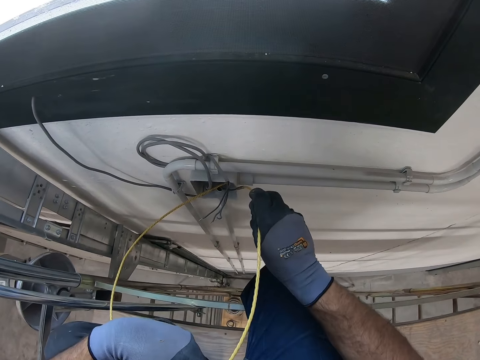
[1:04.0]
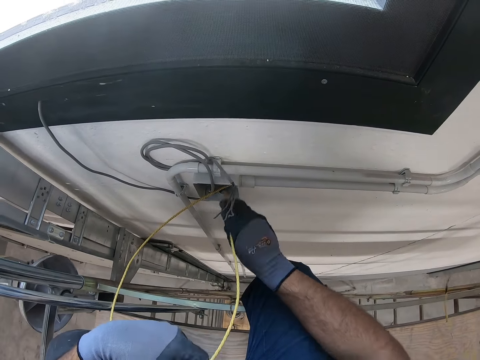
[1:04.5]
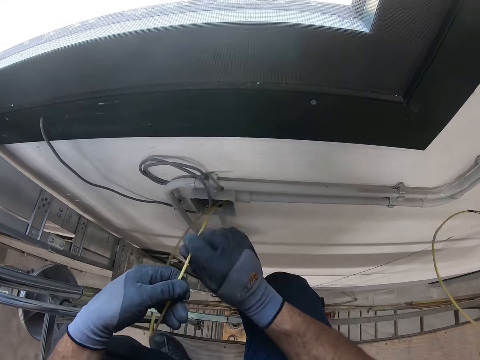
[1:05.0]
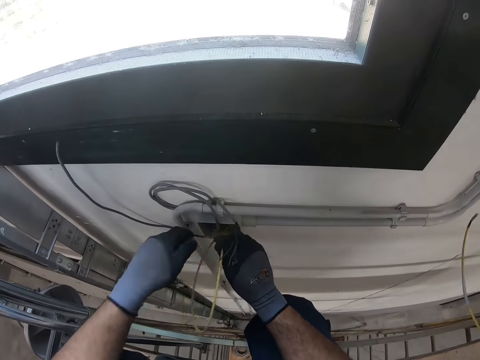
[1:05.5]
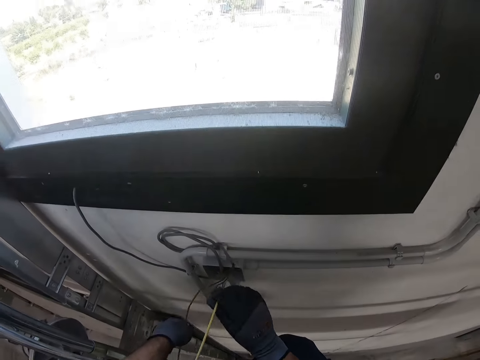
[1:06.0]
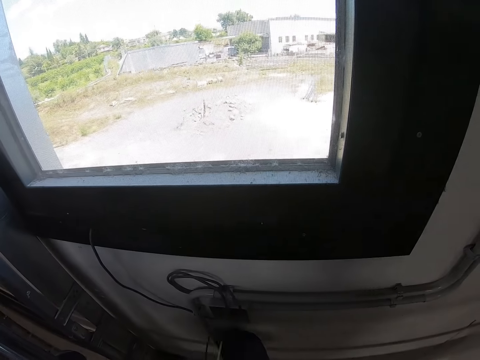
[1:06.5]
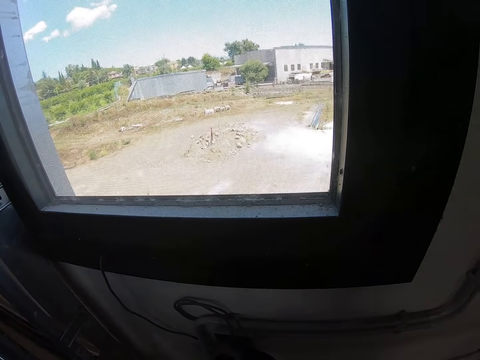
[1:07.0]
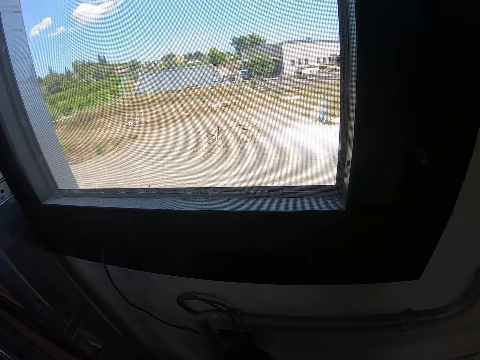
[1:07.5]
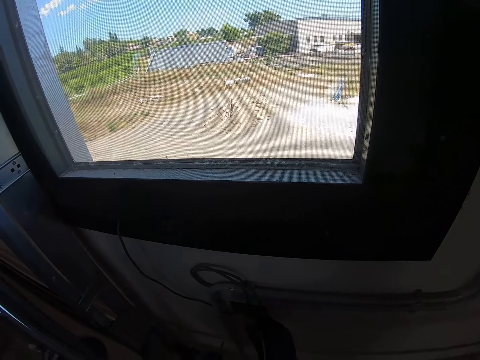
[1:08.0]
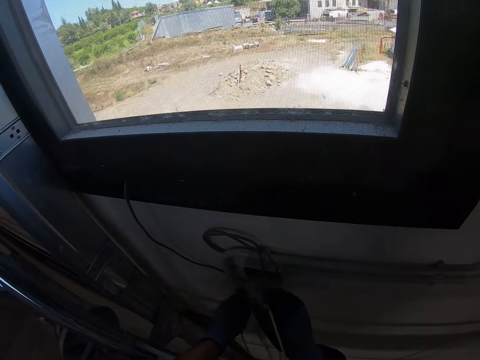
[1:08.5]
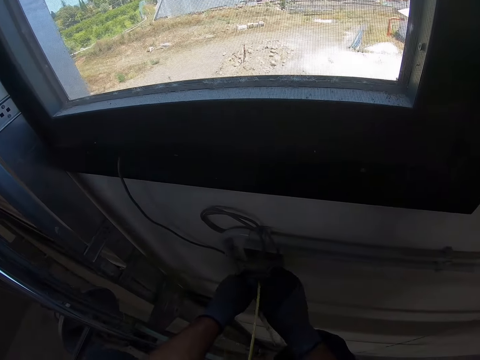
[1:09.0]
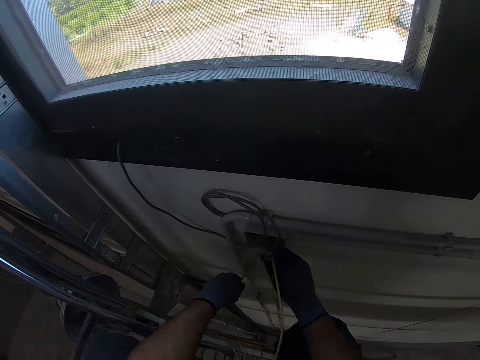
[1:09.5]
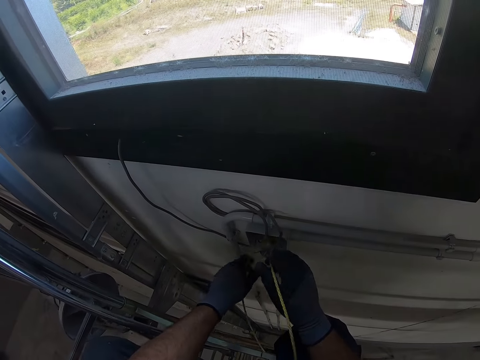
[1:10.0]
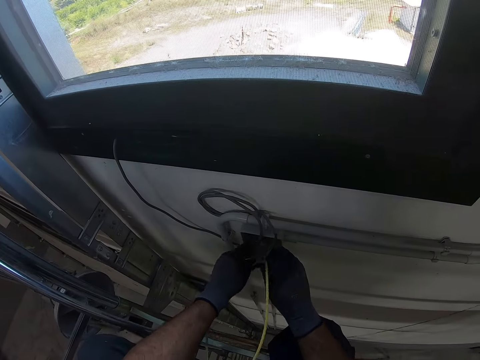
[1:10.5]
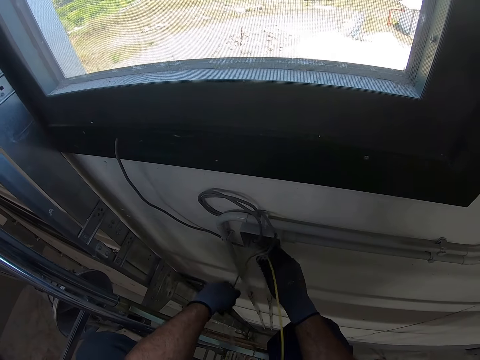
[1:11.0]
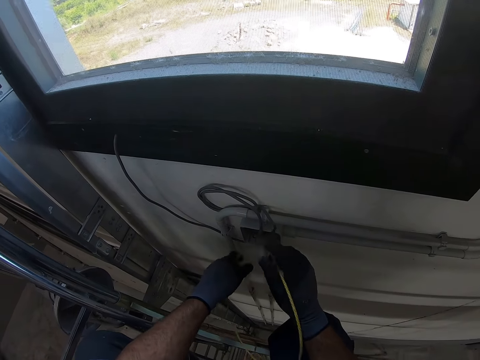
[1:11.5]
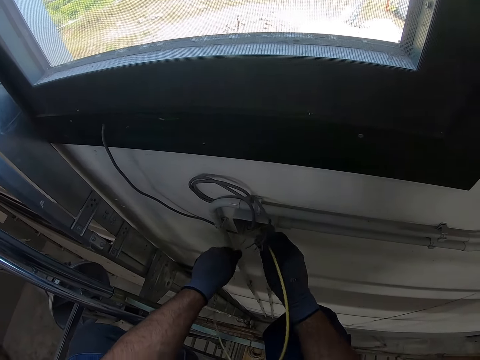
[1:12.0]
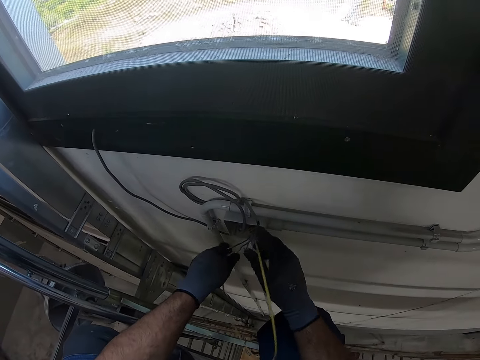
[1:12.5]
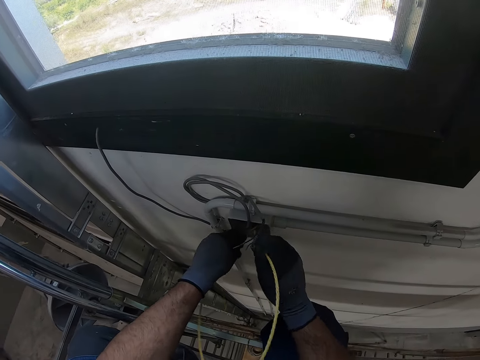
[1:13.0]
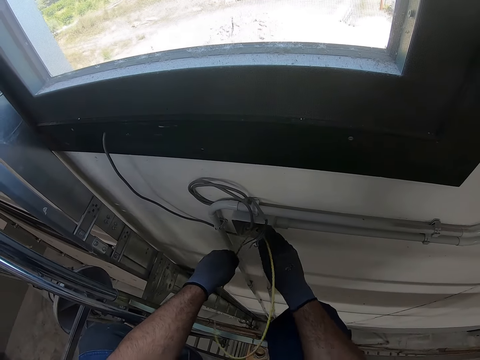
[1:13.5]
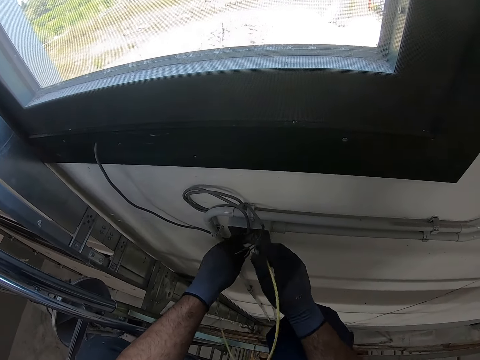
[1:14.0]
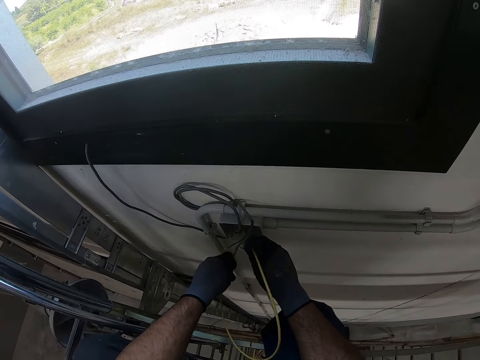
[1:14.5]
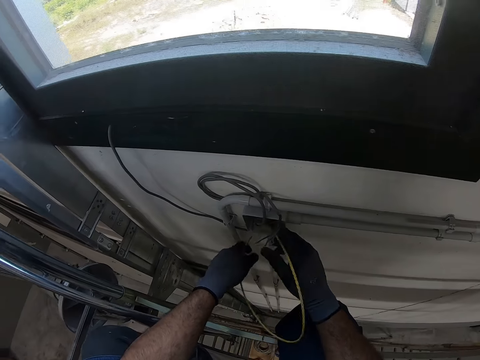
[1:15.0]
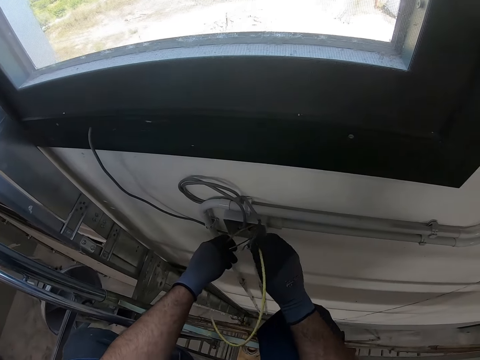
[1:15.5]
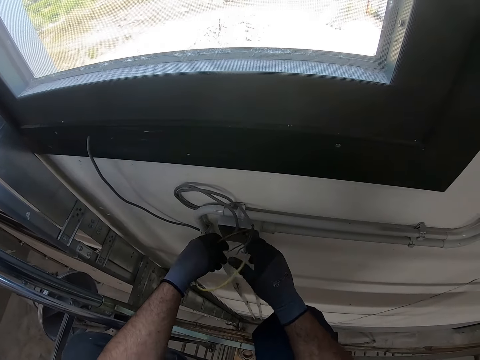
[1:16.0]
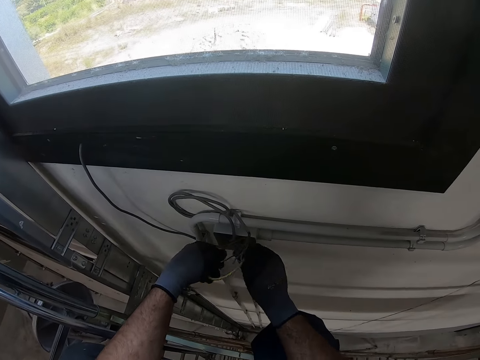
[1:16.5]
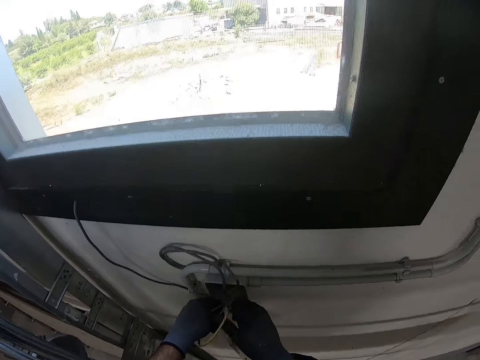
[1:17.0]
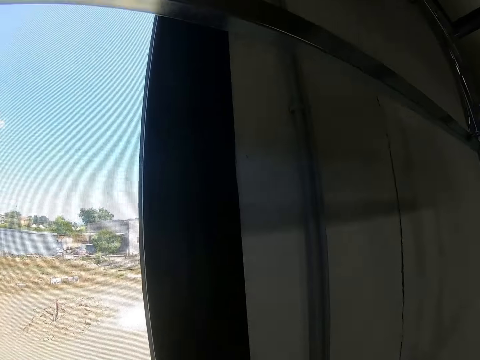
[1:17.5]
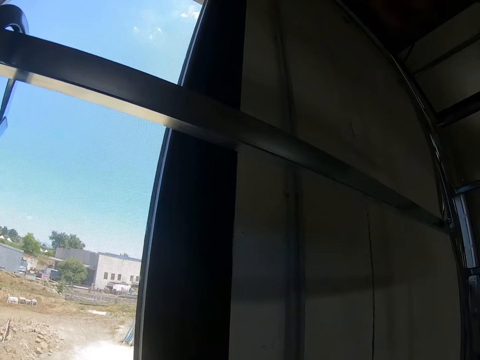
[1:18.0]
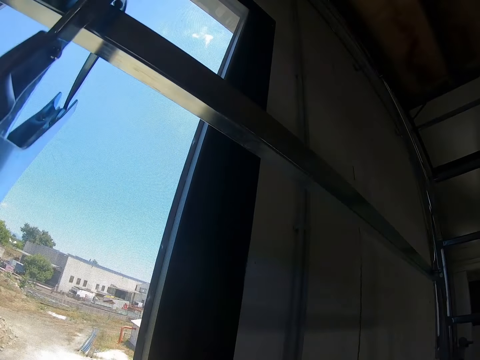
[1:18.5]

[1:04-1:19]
The camera wearer places the cable in the cord hider. They push the cable down the pipe on the wall.

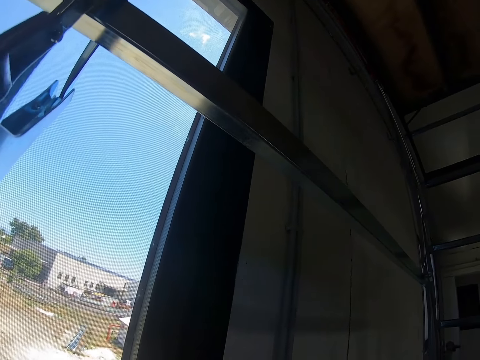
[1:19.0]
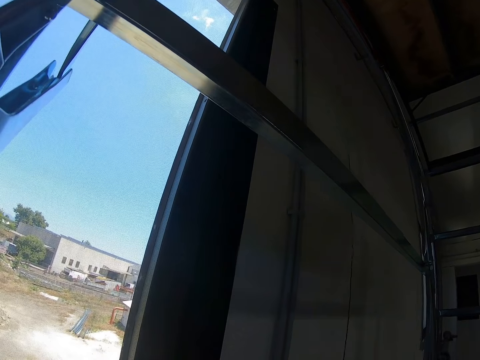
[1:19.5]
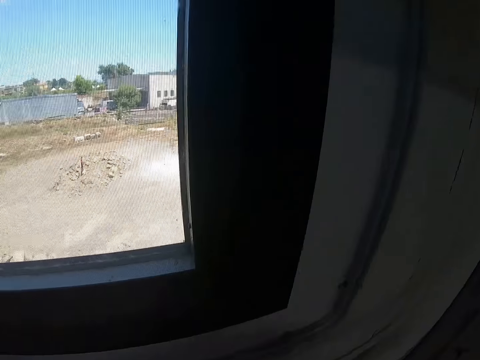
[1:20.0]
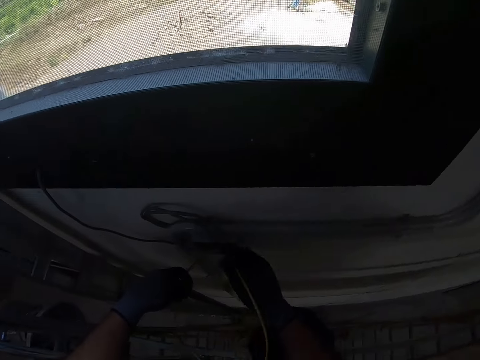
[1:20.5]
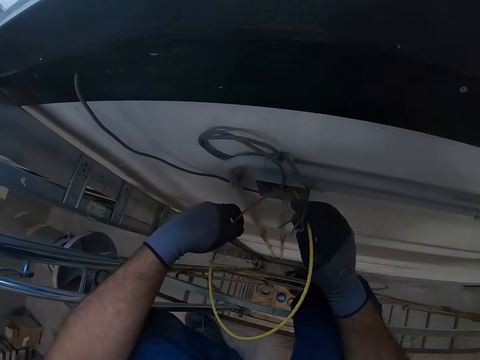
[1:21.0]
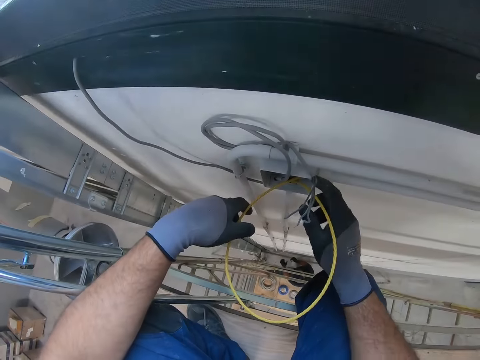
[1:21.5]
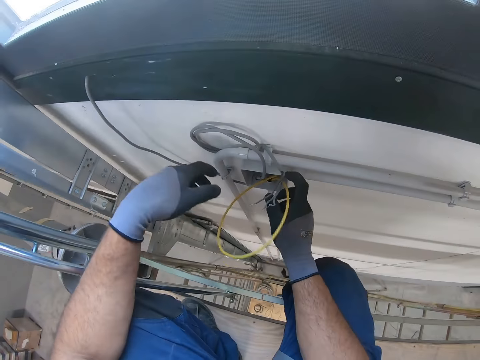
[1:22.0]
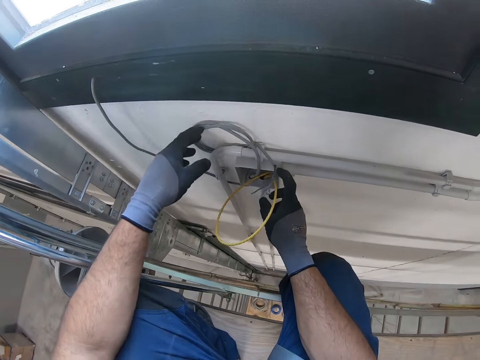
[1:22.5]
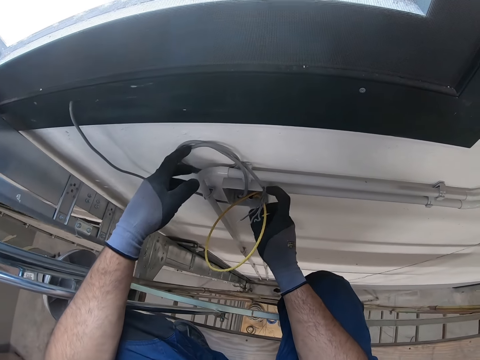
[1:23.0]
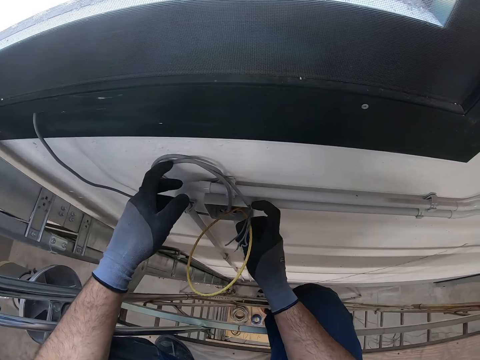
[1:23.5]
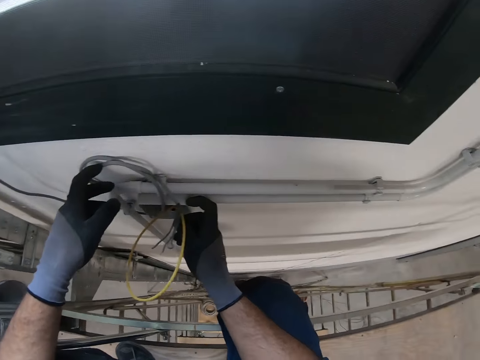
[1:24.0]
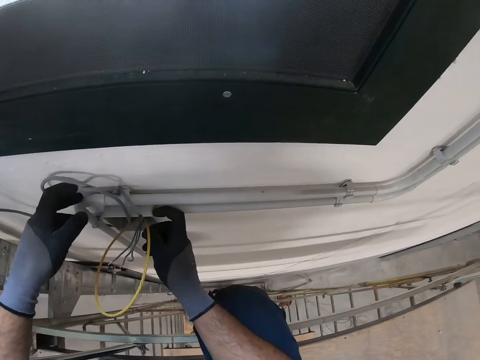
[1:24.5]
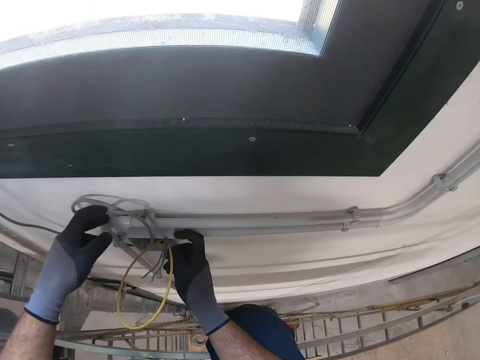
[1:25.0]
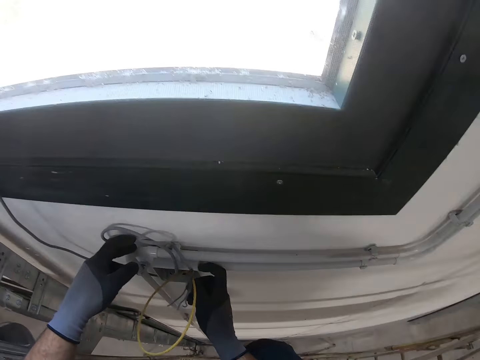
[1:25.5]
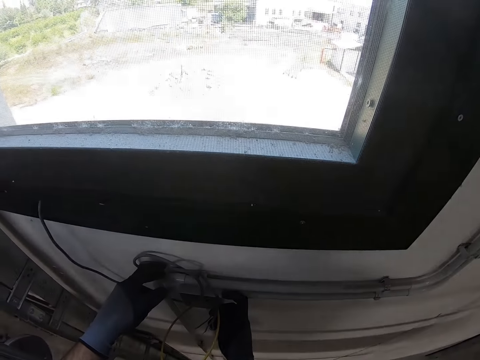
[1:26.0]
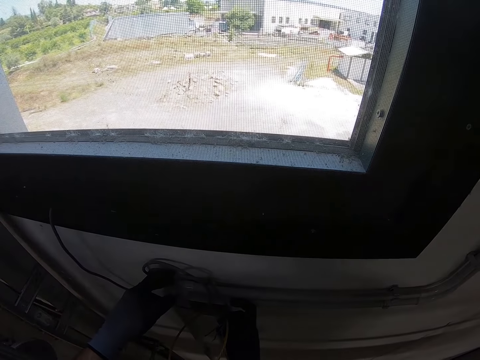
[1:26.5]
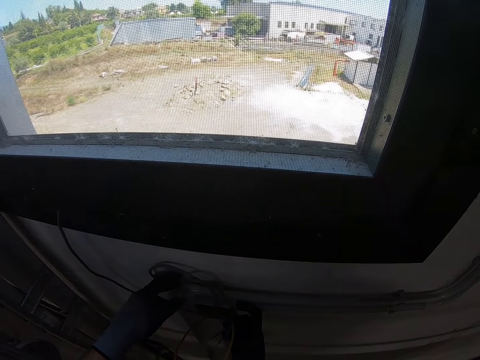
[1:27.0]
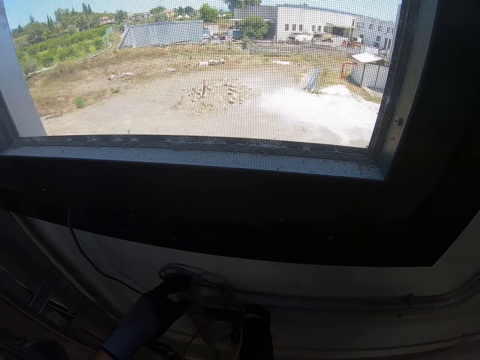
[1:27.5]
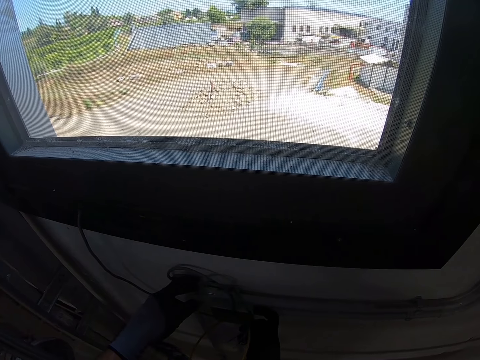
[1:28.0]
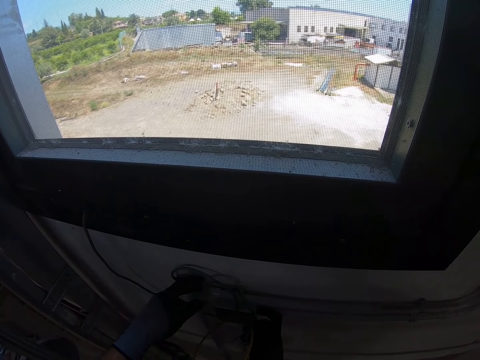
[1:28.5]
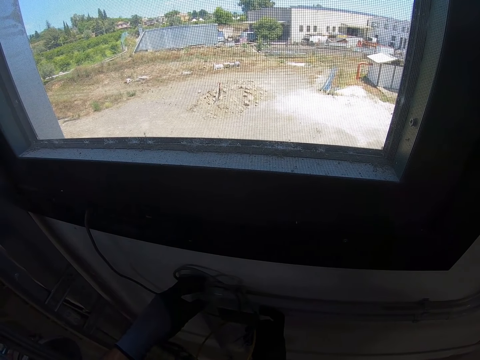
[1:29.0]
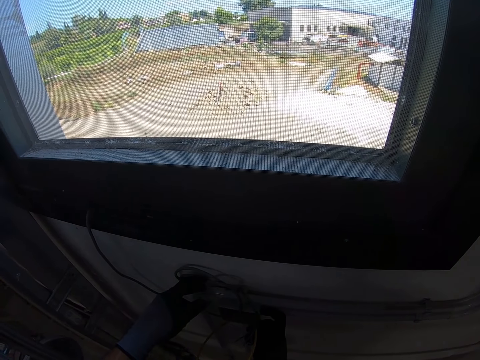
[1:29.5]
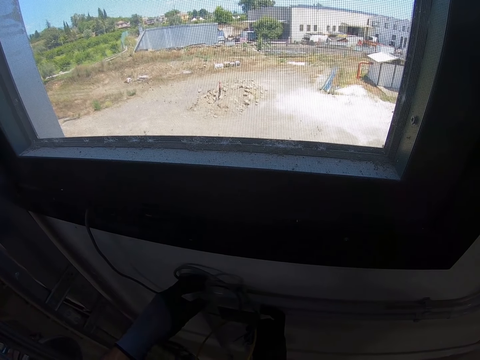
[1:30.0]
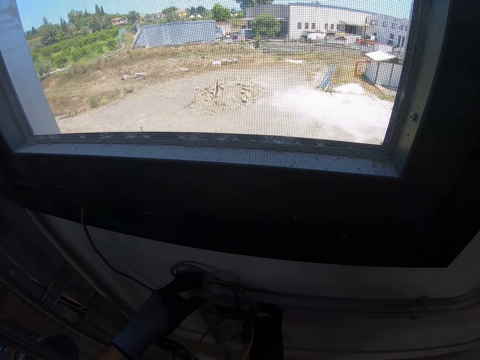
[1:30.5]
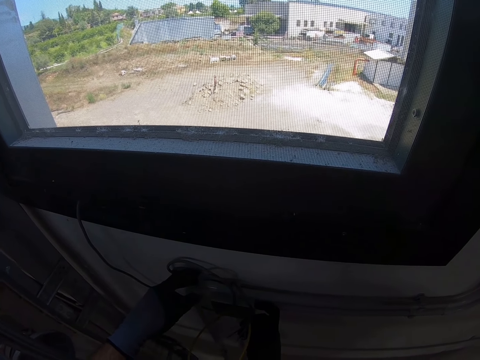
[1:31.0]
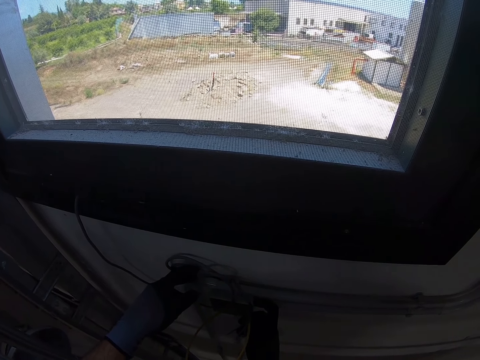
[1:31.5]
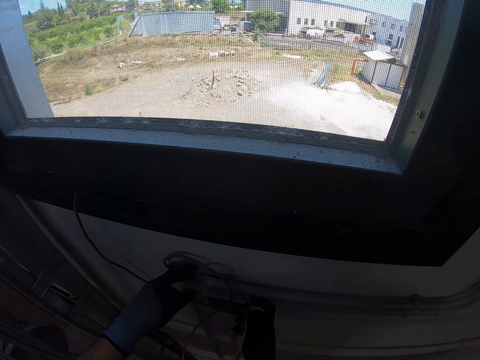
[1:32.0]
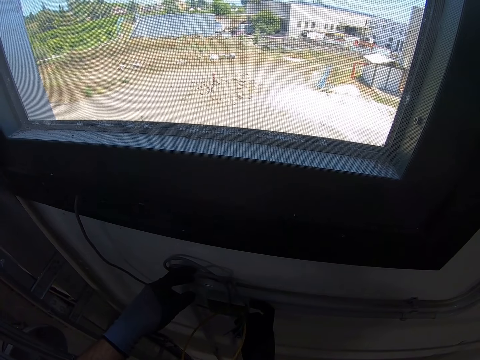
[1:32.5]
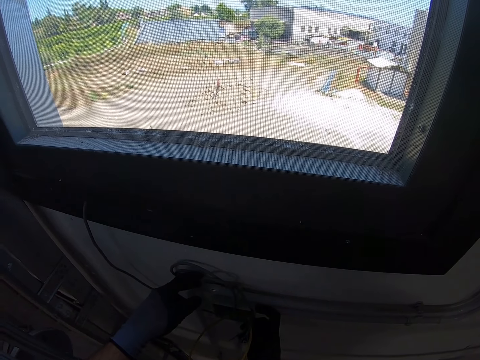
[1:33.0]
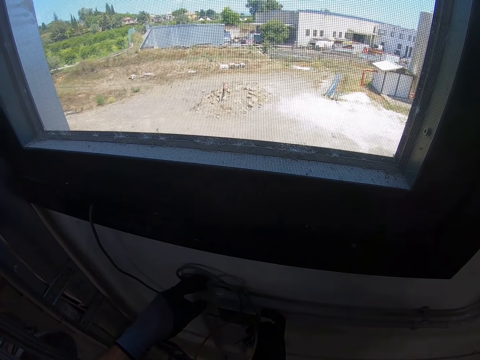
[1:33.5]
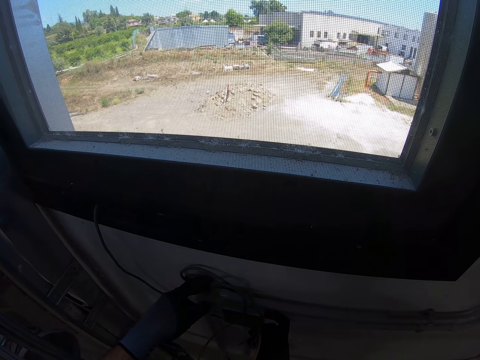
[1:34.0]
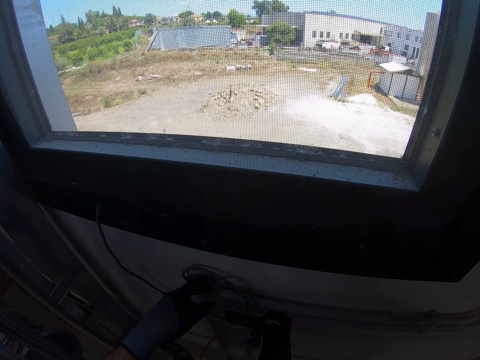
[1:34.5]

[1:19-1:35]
The camera wearer touches the pipe on the wall. They stare at the wall. They stare at the window.
